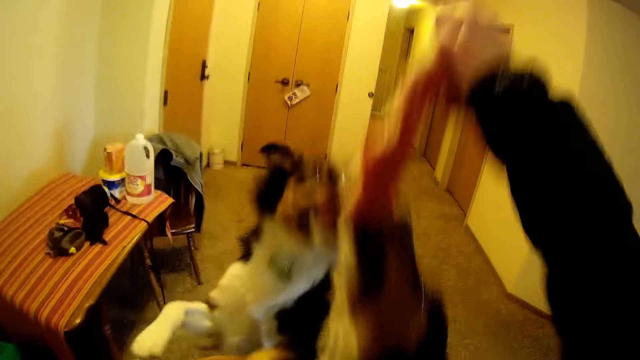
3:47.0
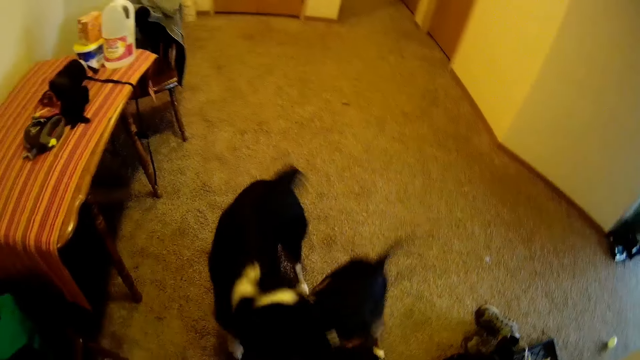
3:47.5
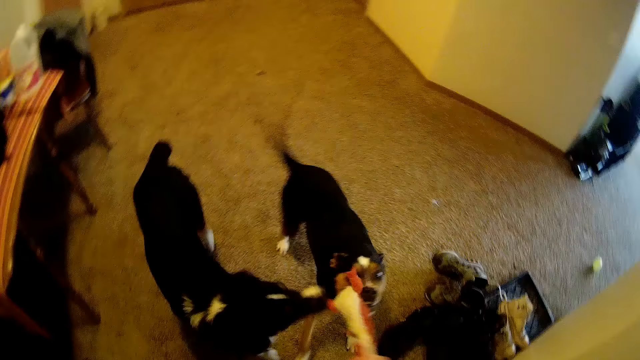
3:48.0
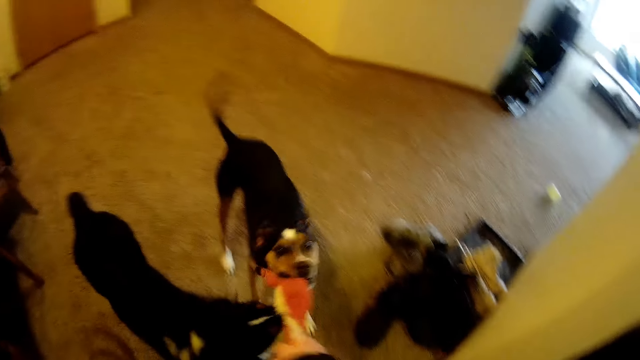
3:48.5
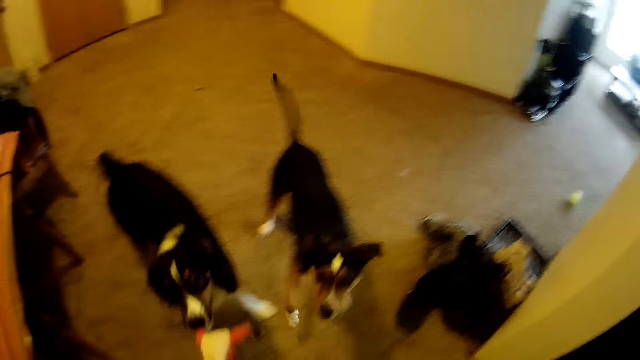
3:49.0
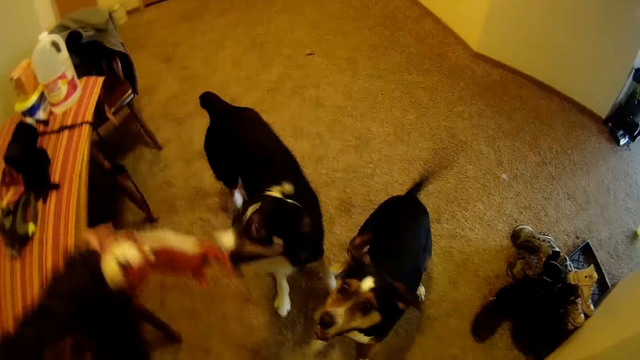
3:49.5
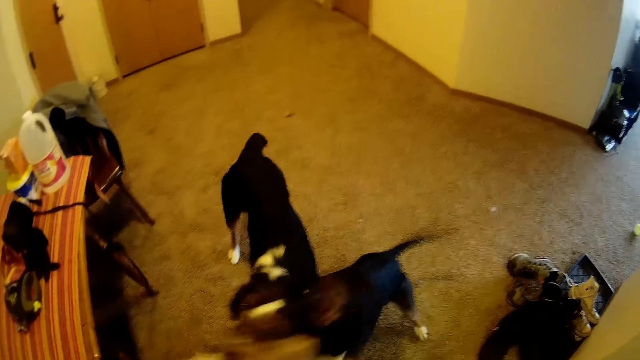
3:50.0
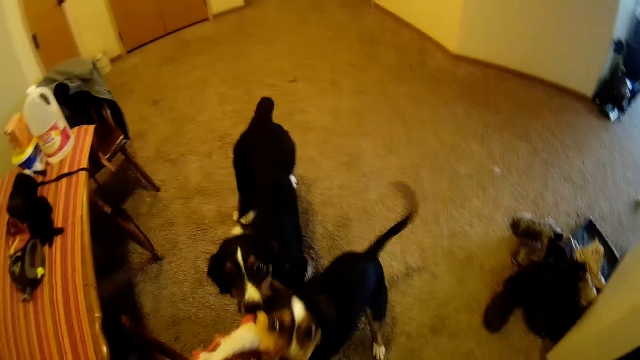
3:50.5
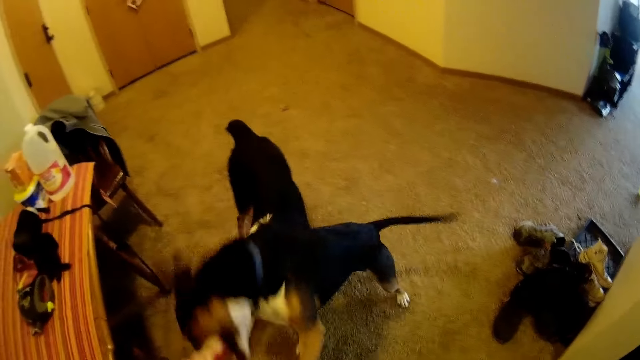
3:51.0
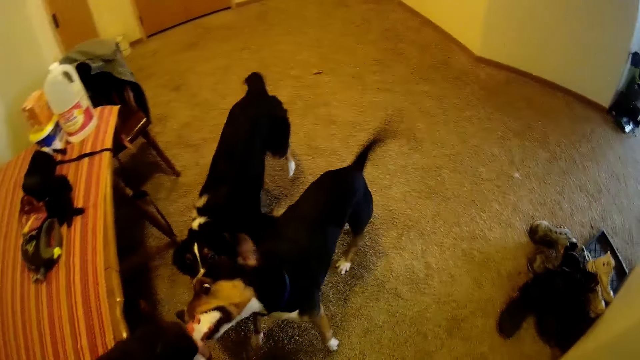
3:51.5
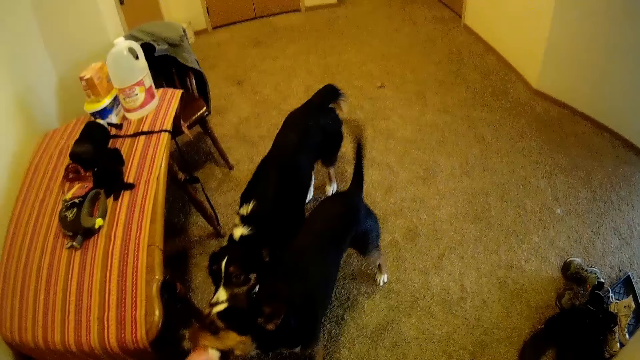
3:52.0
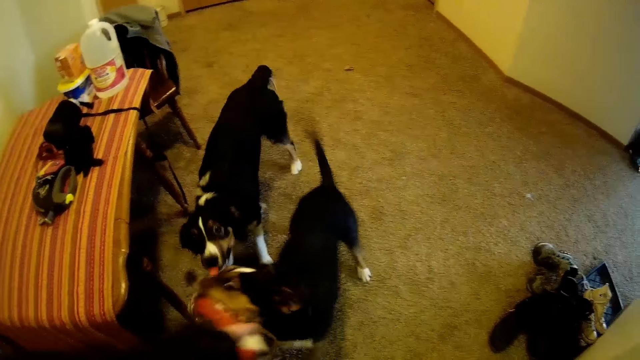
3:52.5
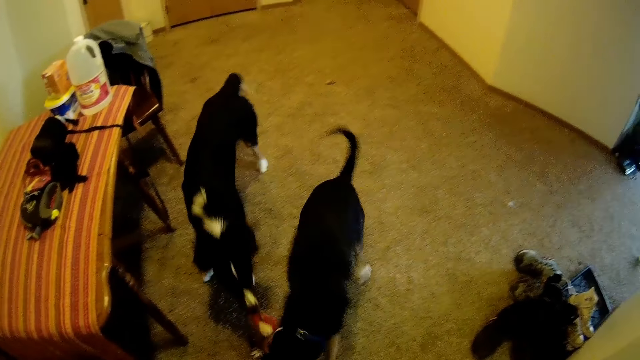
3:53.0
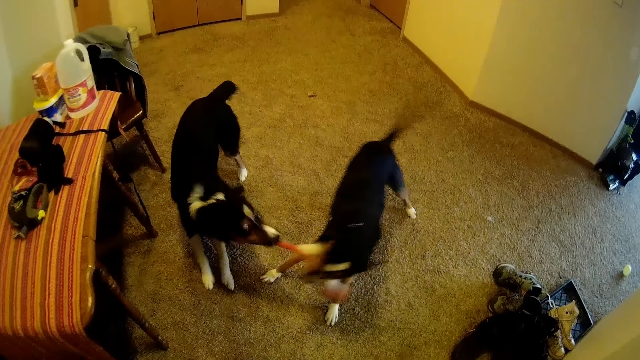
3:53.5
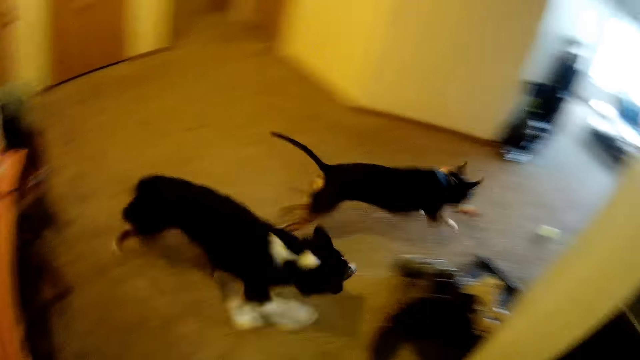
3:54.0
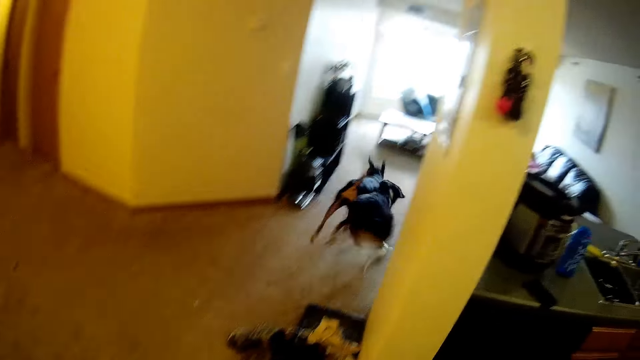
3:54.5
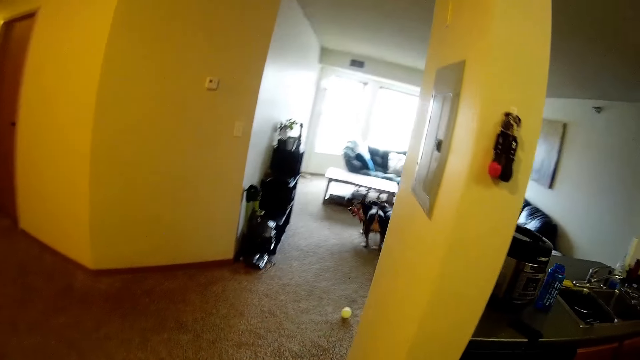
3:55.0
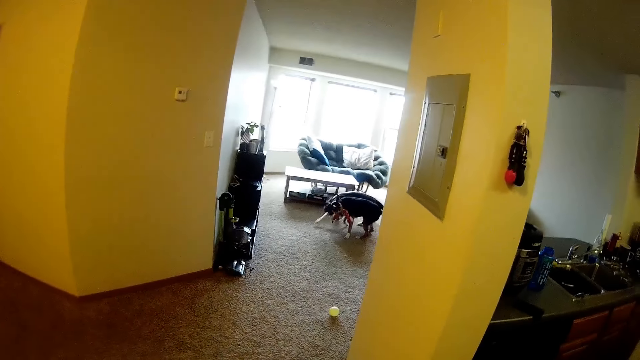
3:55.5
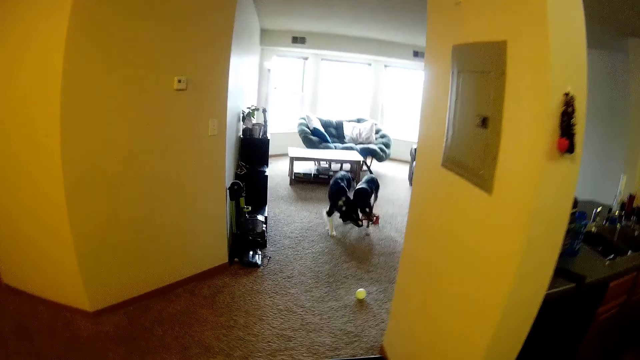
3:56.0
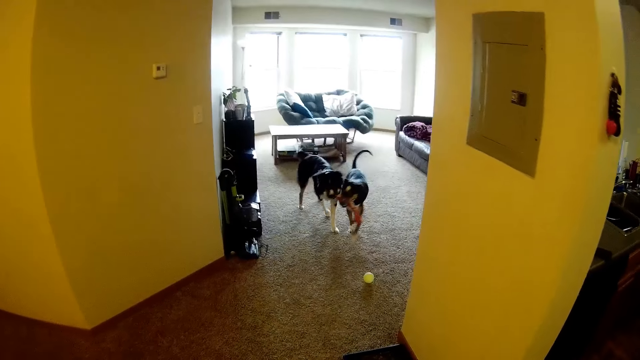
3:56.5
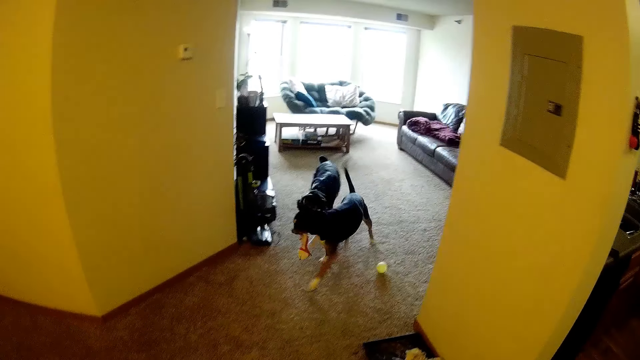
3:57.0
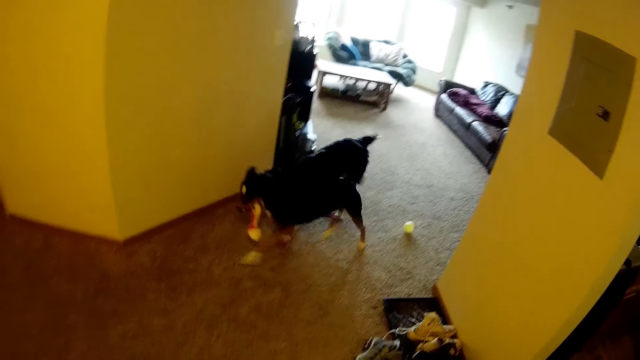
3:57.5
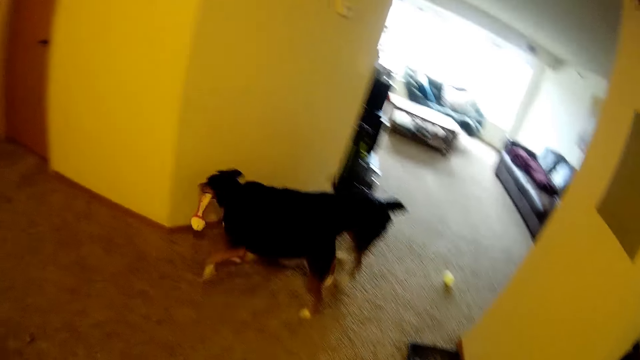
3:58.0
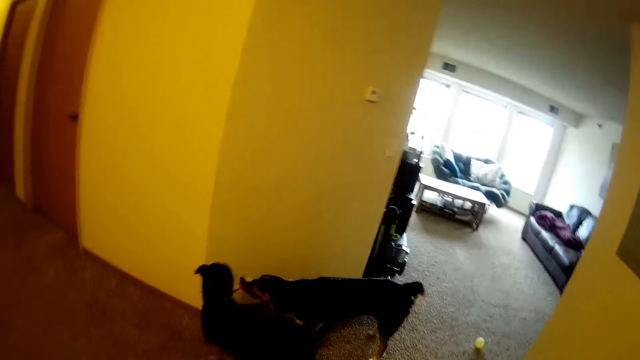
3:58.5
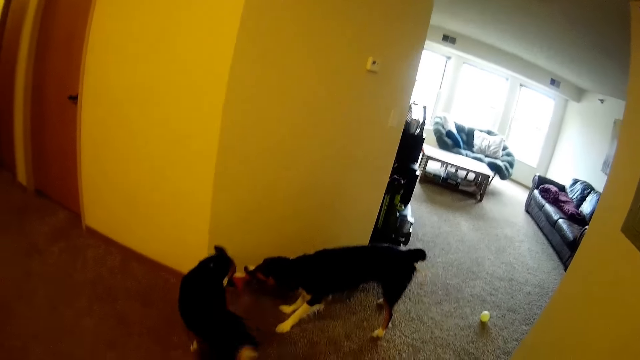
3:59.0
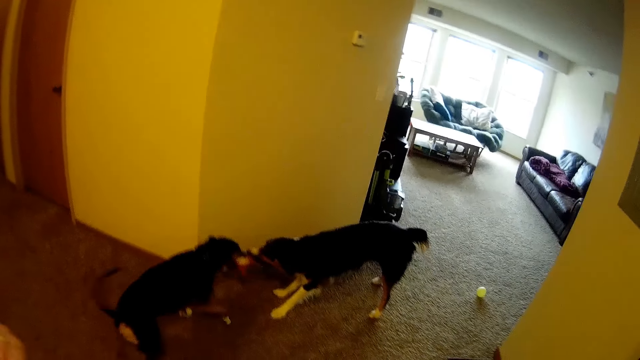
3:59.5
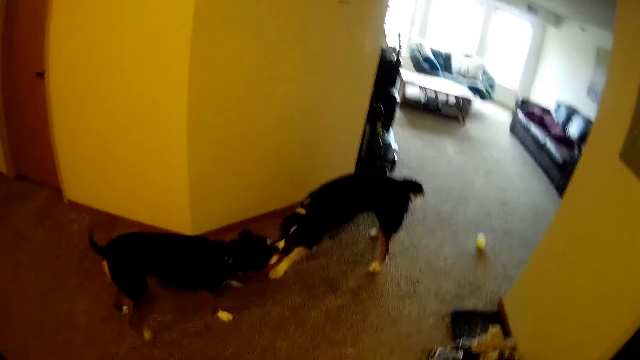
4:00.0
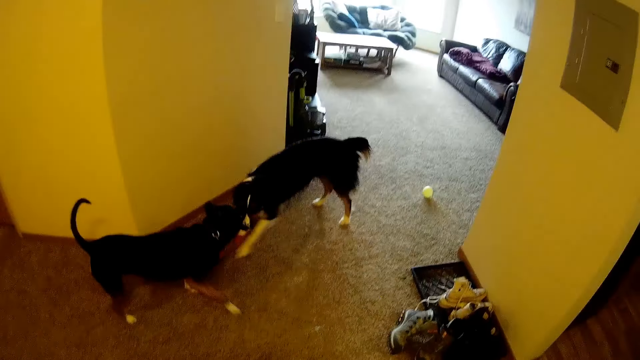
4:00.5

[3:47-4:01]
The camera wearer lifts the stuffed animal. They play with a dog and another dog with a cloth. They hold the stuffed animal. The dog and the other dog run towards the living room. The dog and the other dog play together. The camera wearer looks around the room.

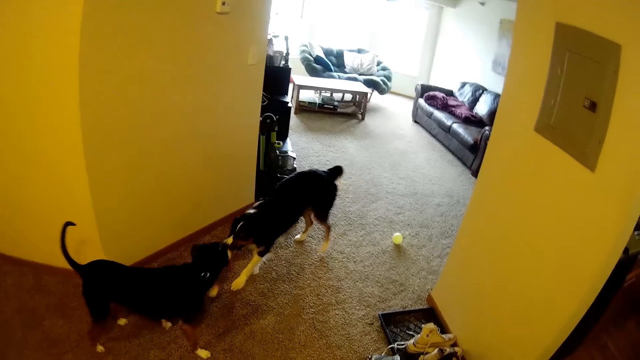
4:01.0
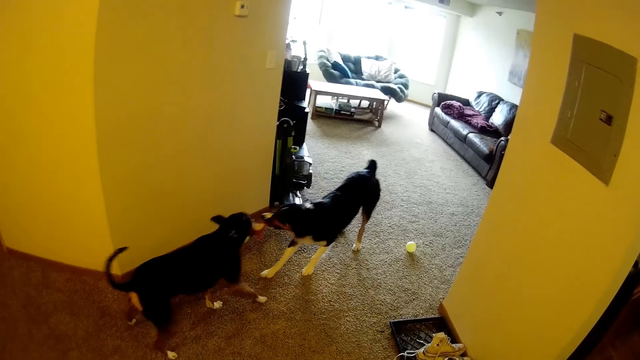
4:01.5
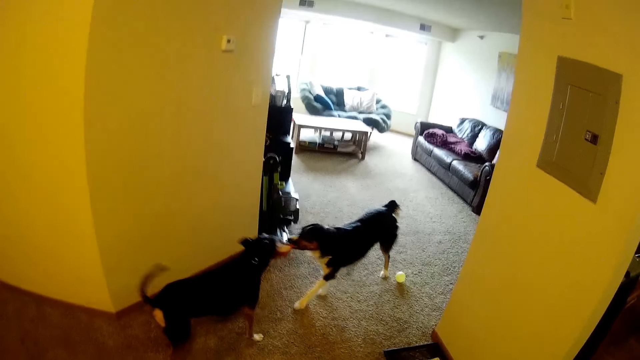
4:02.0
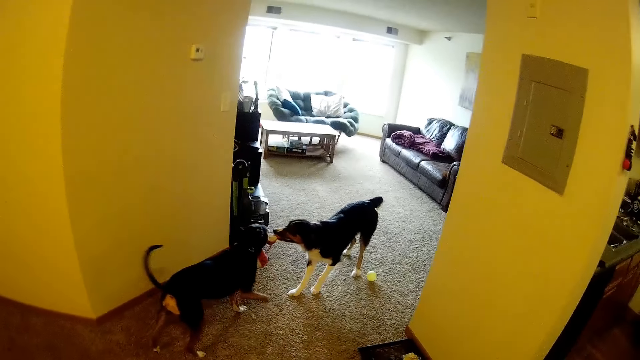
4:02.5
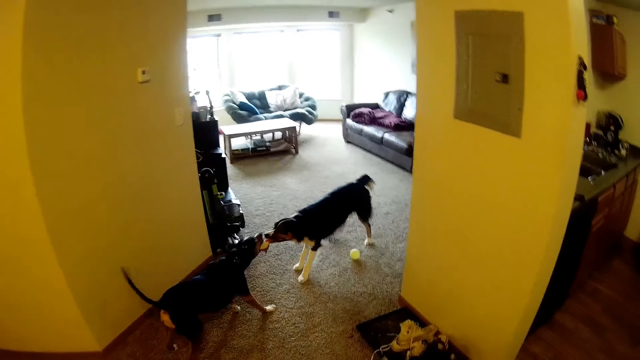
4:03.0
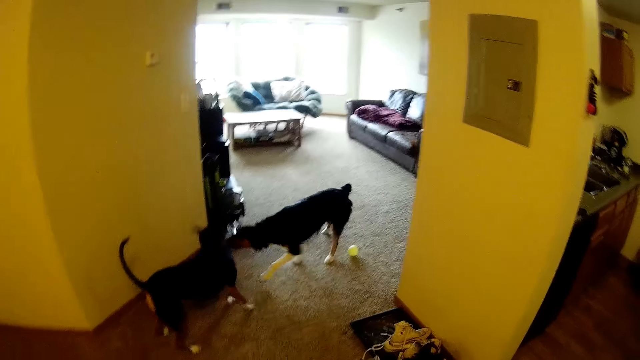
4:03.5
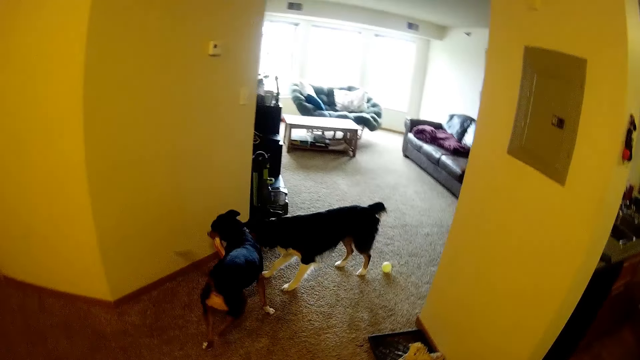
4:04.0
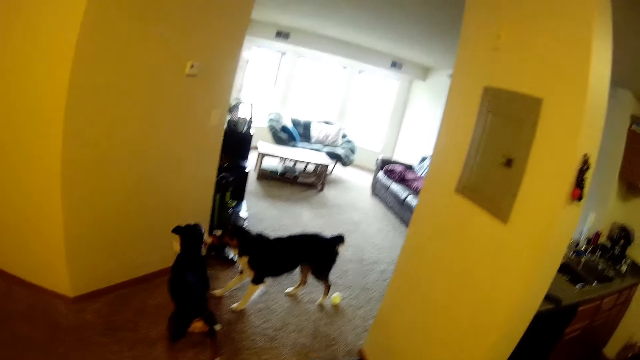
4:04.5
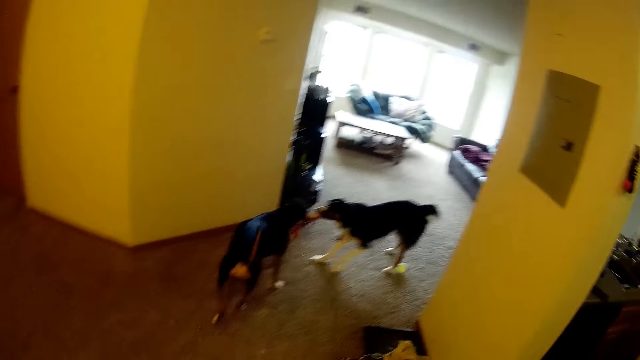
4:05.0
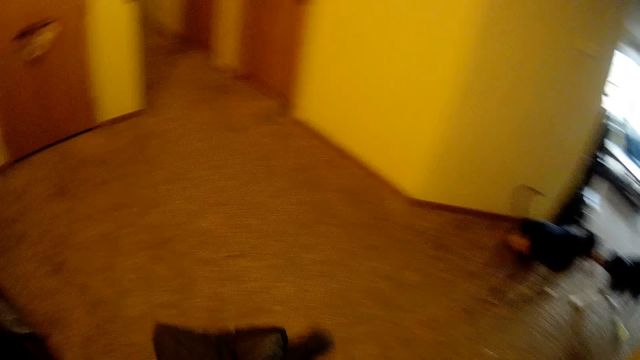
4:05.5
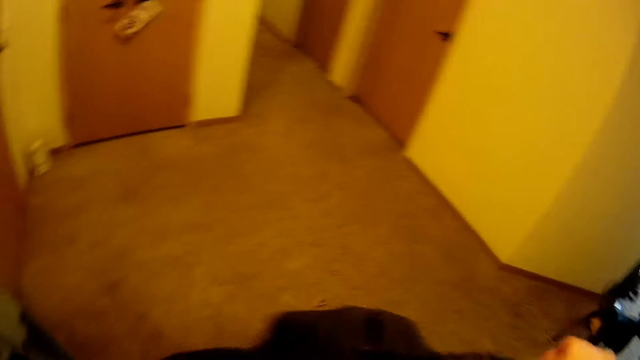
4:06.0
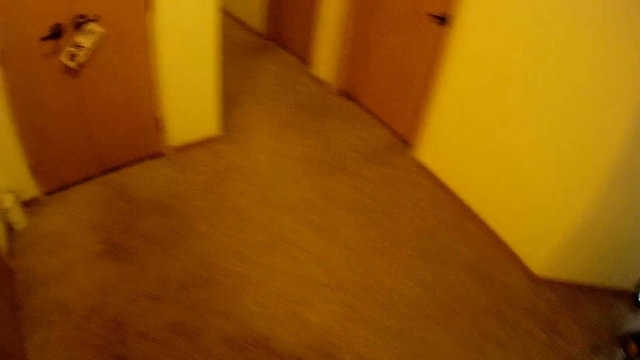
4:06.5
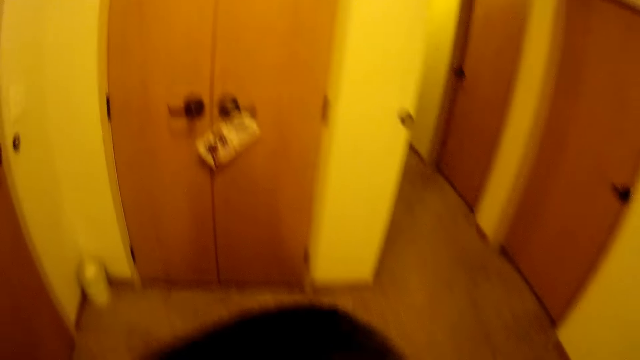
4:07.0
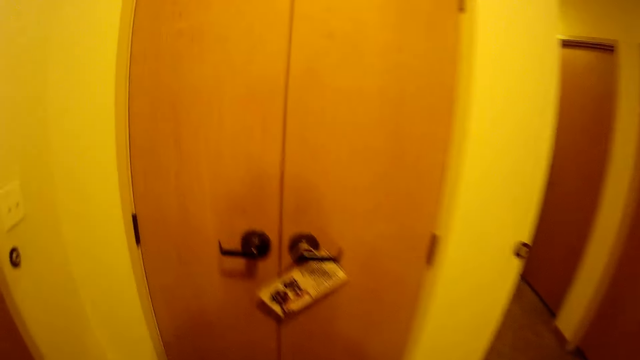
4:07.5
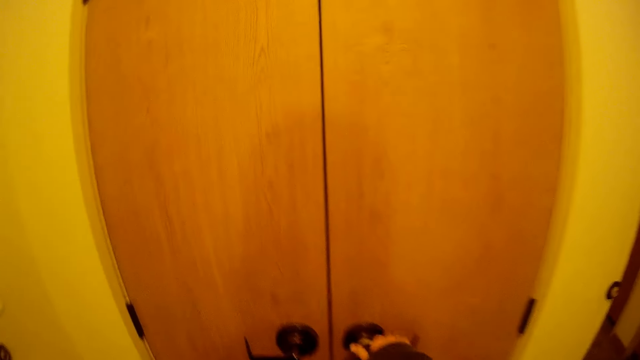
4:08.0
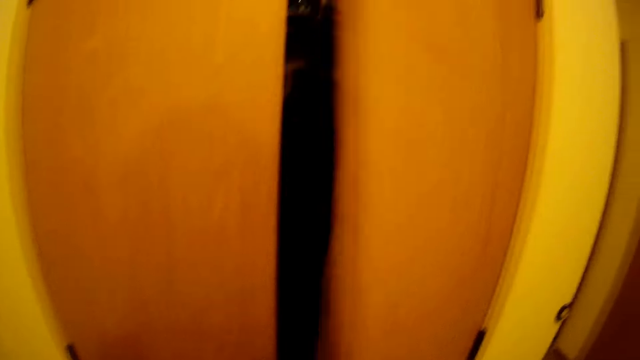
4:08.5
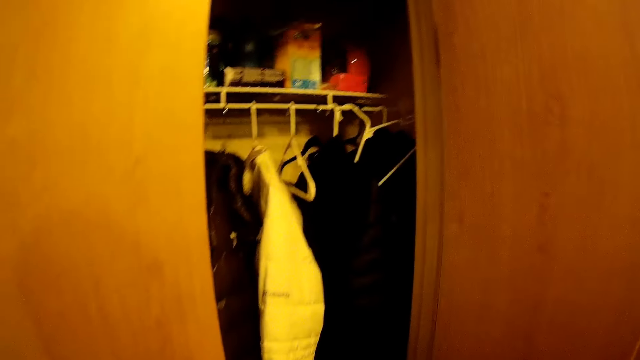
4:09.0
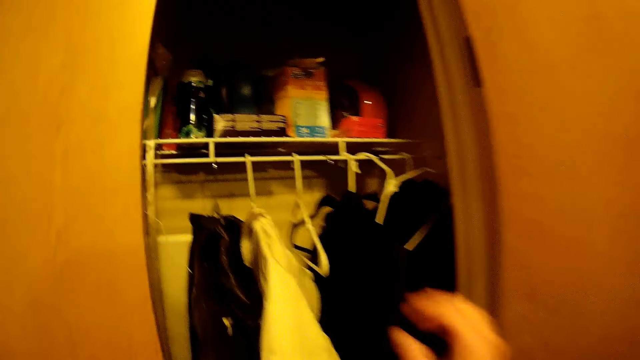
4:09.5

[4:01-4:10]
The camera wearer walks towards the wardrobe. They open the wardrobe.
